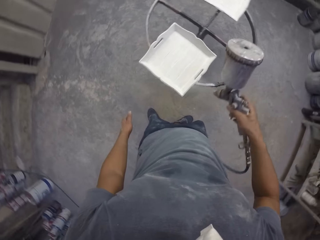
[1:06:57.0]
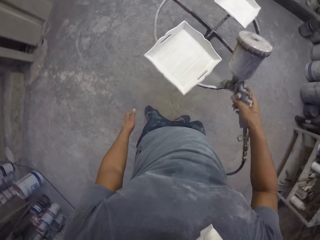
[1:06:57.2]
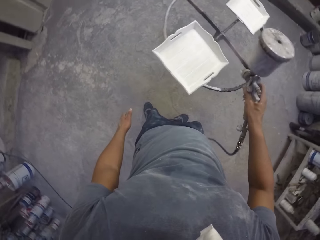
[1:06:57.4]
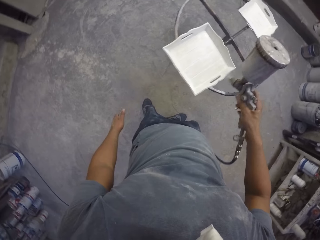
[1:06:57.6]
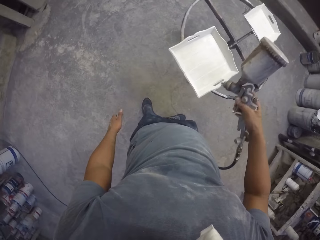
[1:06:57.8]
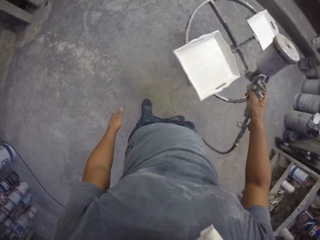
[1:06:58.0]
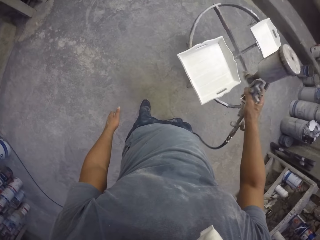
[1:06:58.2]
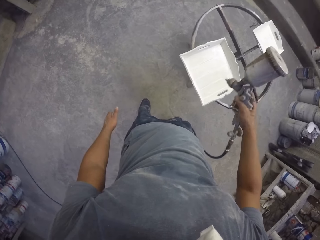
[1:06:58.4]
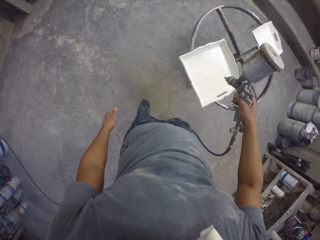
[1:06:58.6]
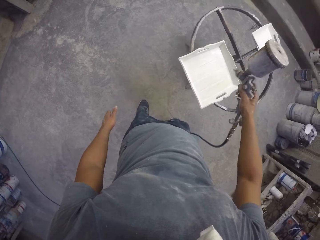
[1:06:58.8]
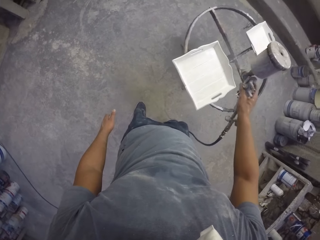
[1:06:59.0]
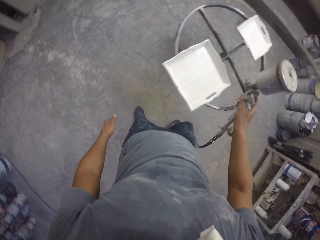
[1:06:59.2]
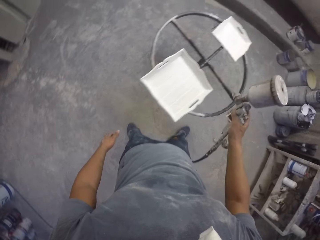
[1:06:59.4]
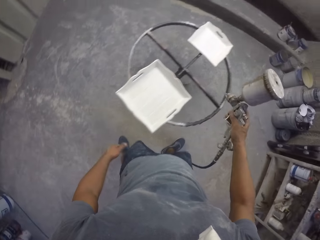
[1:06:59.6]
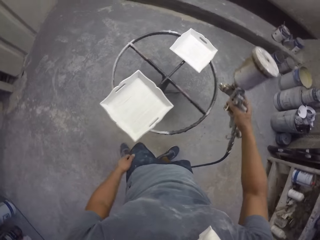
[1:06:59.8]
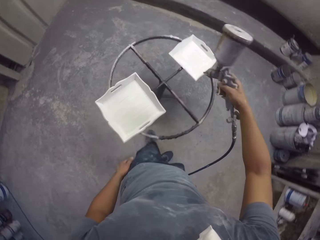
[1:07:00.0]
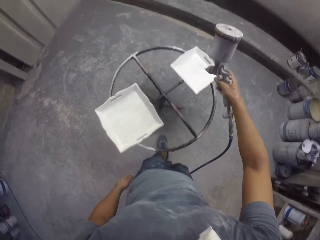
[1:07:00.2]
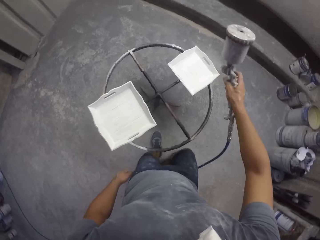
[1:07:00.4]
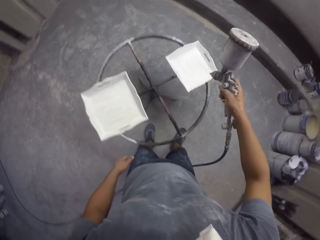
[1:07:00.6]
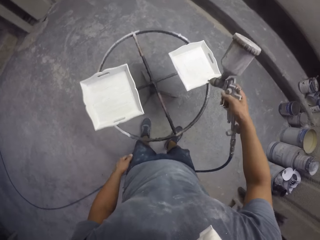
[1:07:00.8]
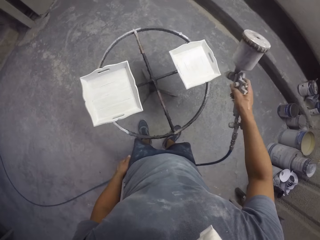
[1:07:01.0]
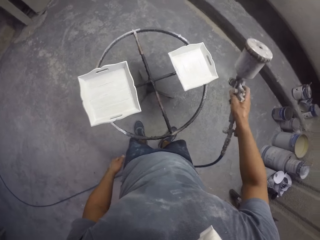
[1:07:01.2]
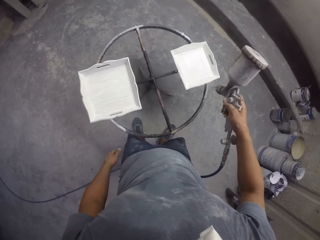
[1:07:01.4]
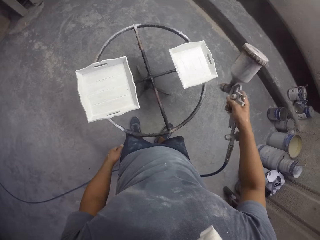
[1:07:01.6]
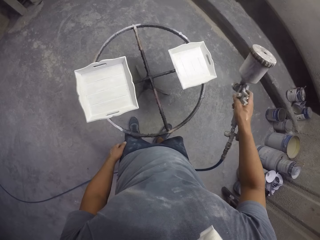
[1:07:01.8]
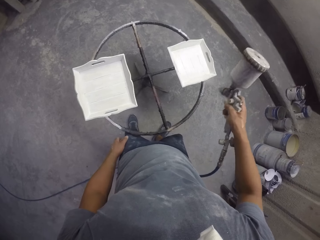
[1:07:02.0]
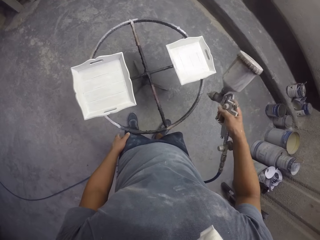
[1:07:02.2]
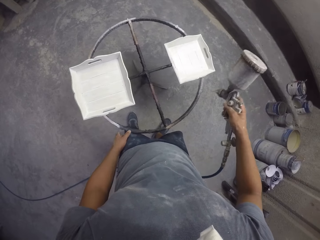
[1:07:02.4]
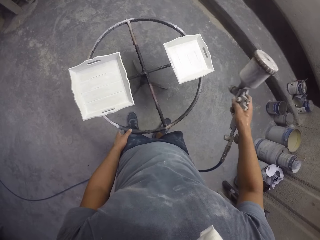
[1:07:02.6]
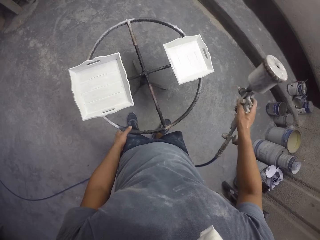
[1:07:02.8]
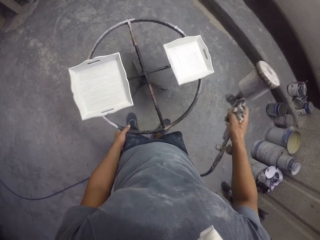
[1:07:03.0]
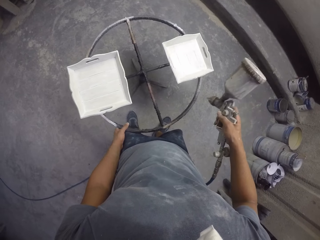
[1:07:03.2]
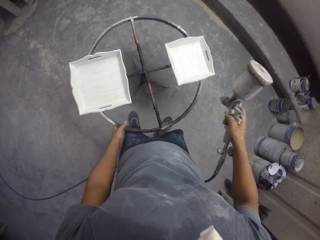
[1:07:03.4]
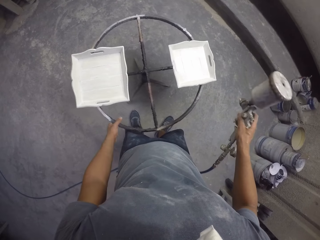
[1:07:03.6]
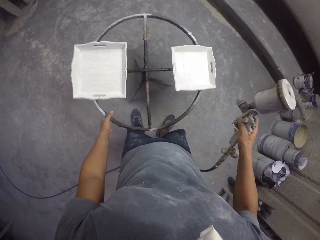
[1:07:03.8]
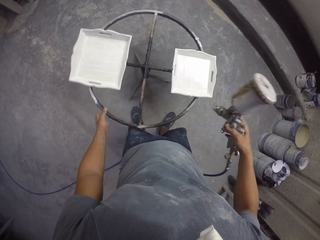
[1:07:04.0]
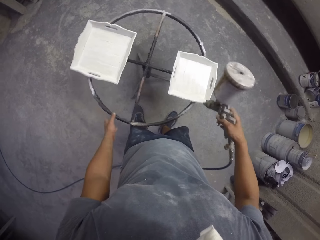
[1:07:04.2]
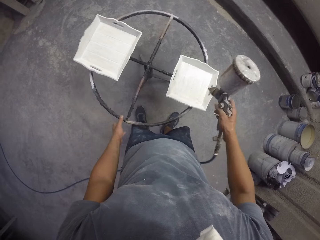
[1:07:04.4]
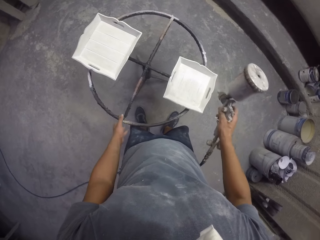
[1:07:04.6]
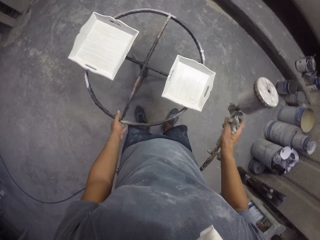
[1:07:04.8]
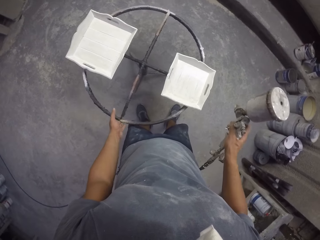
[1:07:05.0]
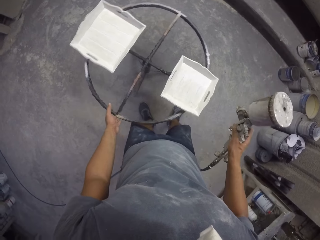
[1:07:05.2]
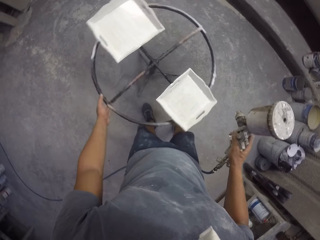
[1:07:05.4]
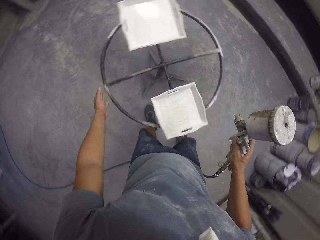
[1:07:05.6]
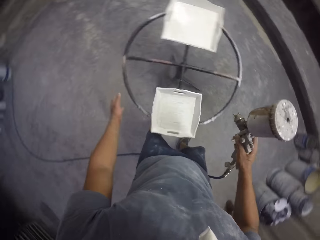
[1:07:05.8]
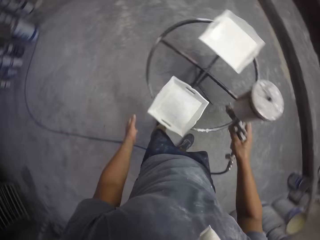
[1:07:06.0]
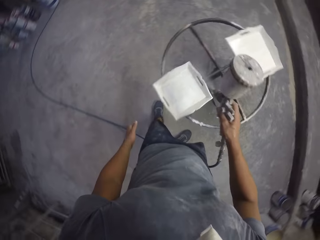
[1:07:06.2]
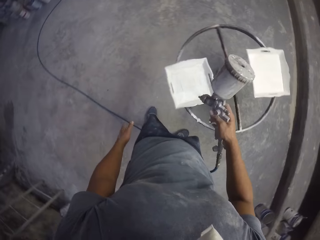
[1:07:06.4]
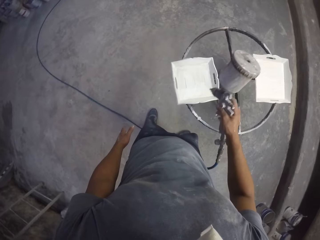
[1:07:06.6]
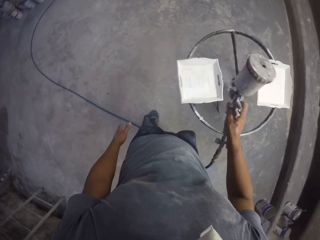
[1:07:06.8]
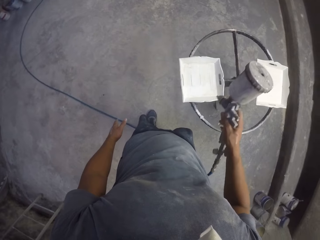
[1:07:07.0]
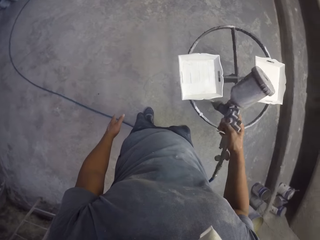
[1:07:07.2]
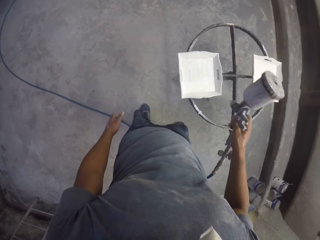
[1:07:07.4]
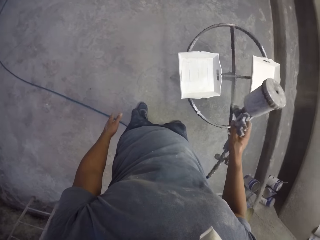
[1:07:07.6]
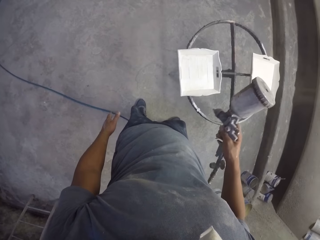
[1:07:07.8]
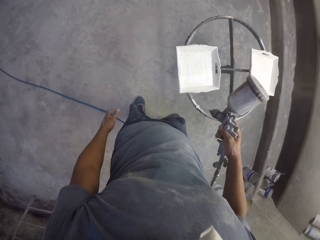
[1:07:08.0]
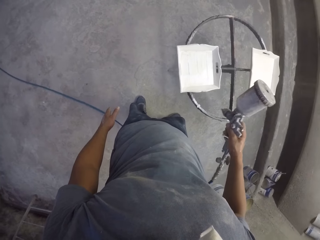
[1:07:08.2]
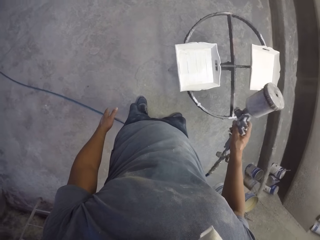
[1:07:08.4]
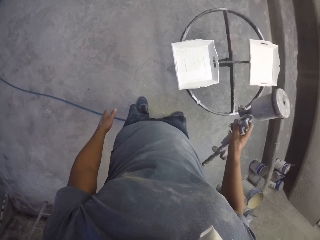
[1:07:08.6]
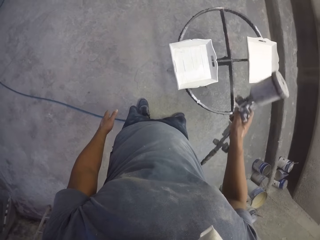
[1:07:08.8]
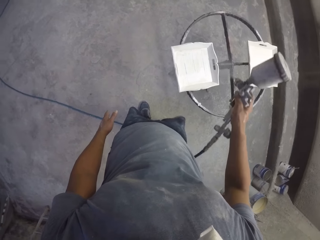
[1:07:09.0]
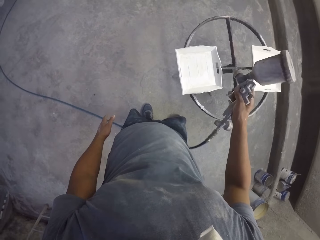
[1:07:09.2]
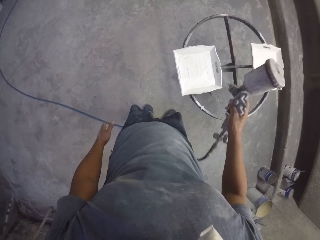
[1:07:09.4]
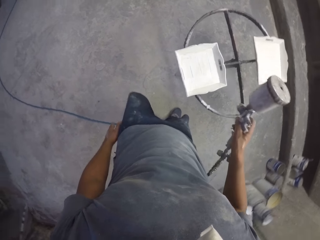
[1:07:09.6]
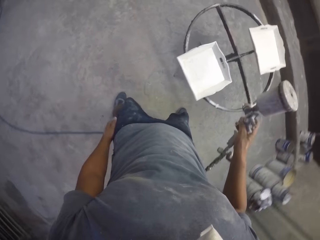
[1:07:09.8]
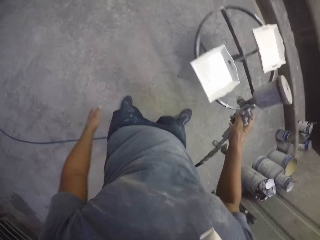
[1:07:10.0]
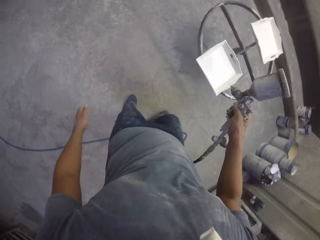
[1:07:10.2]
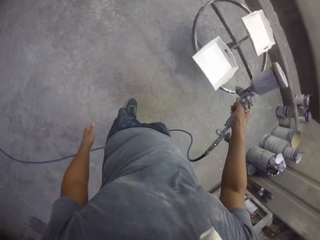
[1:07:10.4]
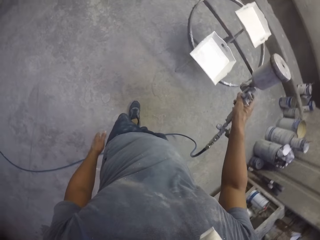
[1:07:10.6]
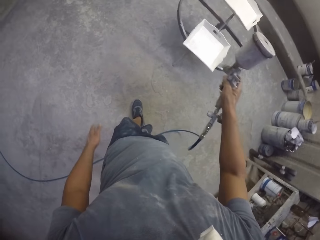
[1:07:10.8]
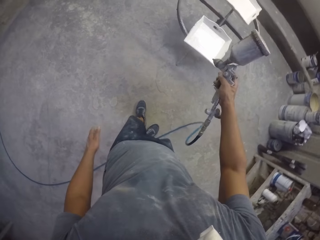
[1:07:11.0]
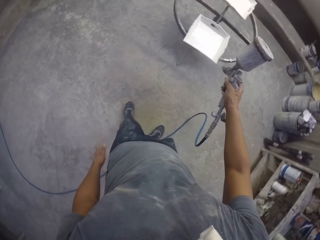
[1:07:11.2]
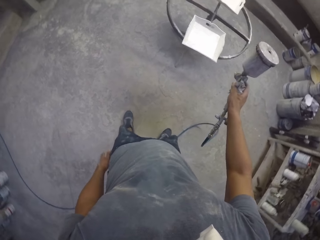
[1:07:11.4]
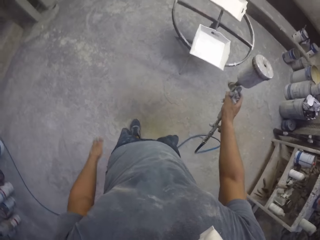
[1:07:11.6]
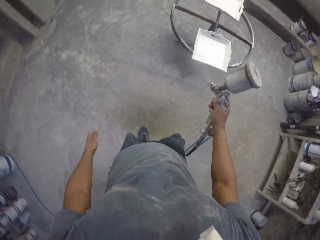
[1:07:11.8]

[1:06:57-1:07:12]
The camera wearer sprays a tray with a spray paint gun. They rotate a stand with the left hand. They rotate the stand with the left hand again. They spray the tray with the spray gun. They spray the tray with the spray paint gun.

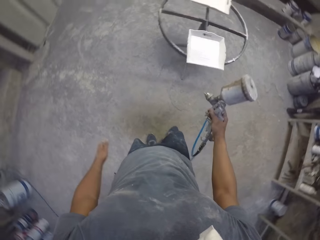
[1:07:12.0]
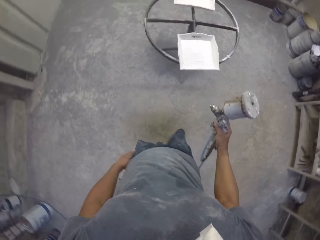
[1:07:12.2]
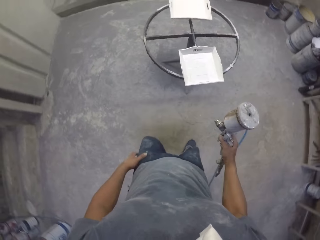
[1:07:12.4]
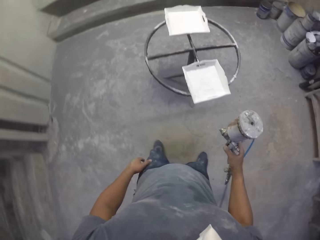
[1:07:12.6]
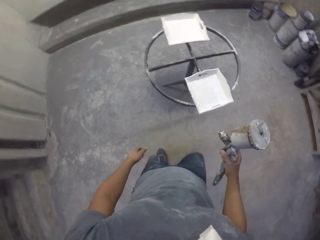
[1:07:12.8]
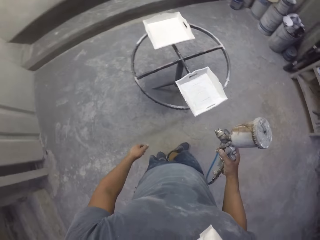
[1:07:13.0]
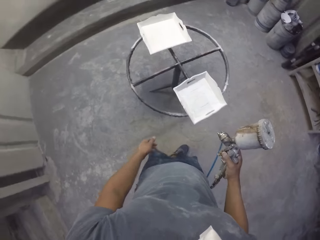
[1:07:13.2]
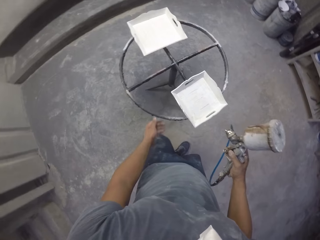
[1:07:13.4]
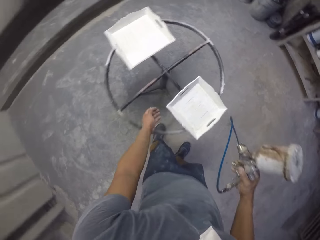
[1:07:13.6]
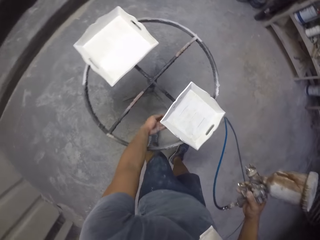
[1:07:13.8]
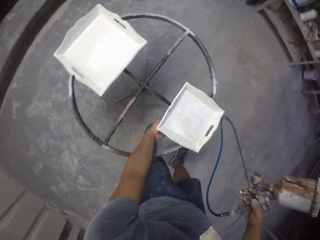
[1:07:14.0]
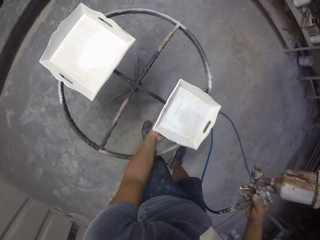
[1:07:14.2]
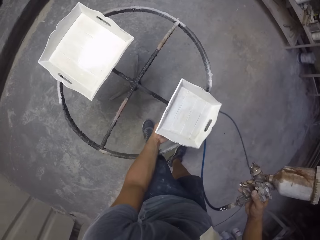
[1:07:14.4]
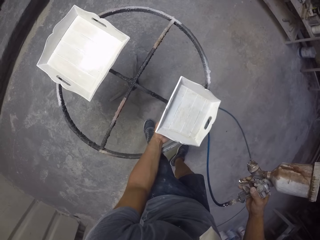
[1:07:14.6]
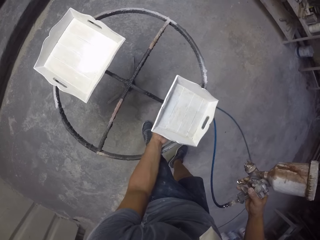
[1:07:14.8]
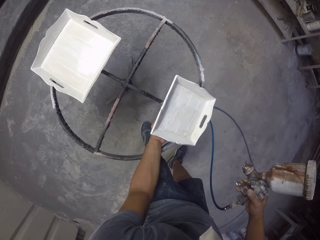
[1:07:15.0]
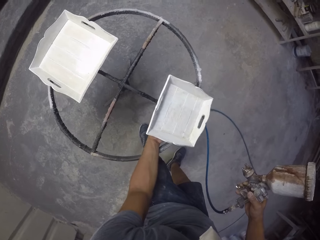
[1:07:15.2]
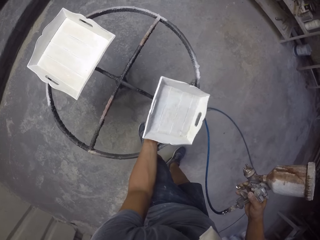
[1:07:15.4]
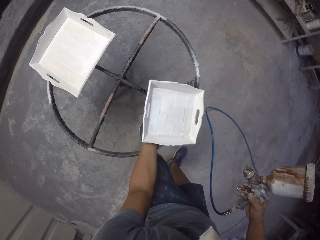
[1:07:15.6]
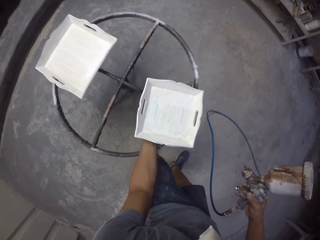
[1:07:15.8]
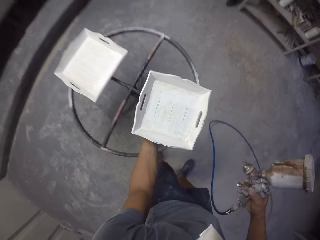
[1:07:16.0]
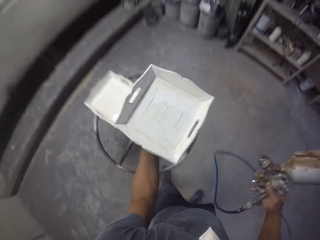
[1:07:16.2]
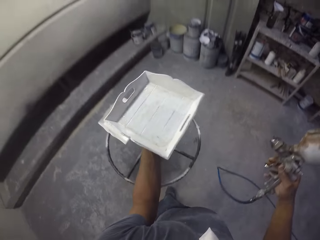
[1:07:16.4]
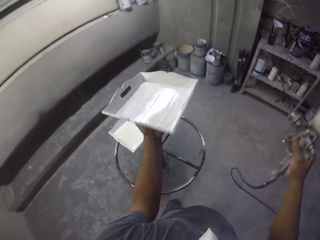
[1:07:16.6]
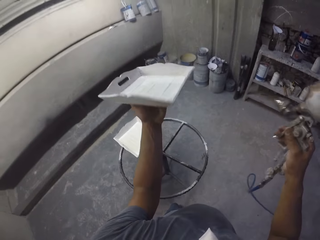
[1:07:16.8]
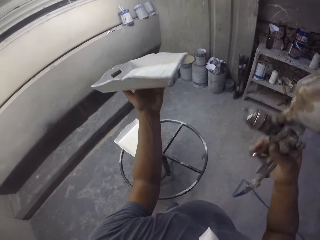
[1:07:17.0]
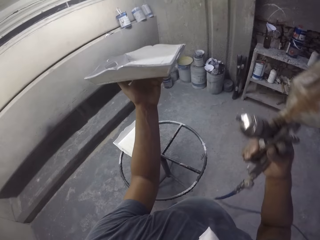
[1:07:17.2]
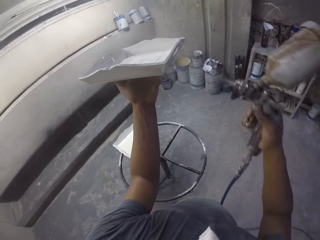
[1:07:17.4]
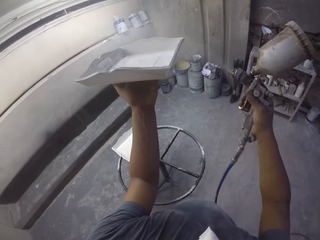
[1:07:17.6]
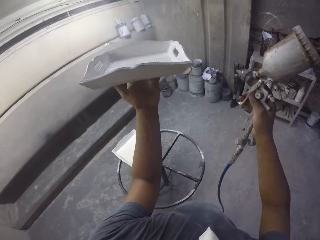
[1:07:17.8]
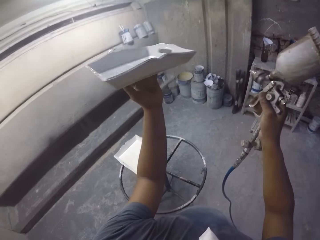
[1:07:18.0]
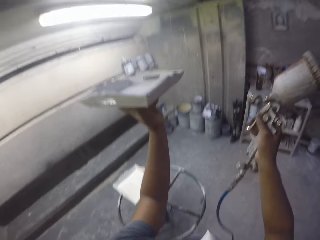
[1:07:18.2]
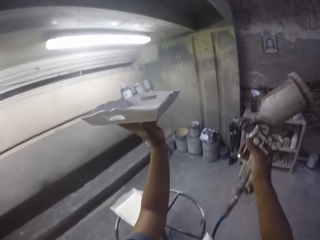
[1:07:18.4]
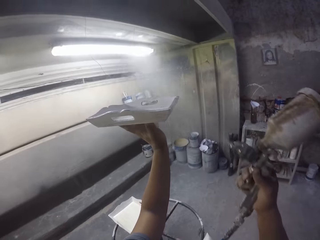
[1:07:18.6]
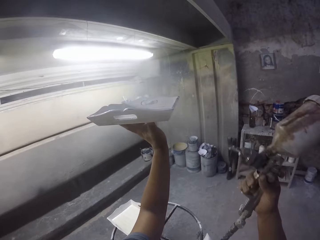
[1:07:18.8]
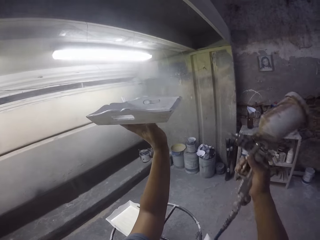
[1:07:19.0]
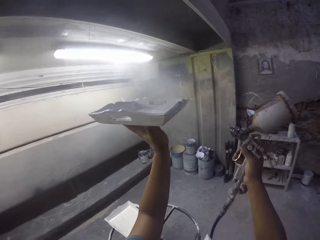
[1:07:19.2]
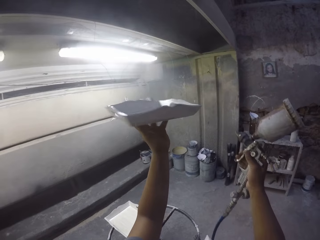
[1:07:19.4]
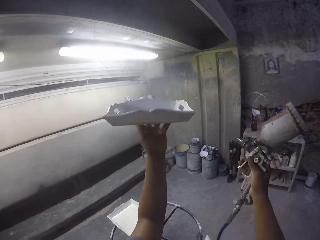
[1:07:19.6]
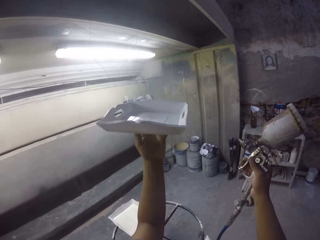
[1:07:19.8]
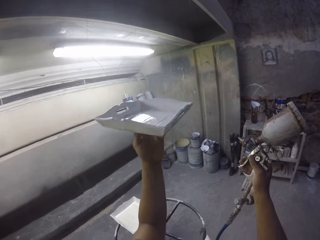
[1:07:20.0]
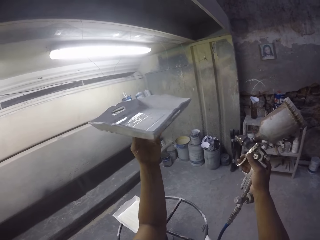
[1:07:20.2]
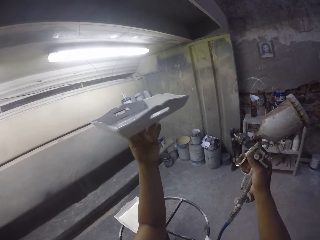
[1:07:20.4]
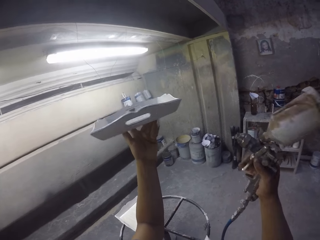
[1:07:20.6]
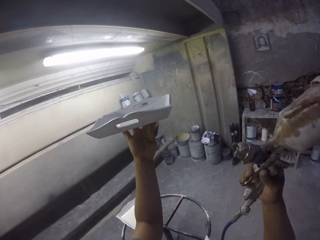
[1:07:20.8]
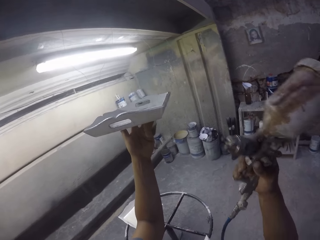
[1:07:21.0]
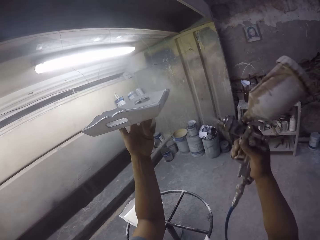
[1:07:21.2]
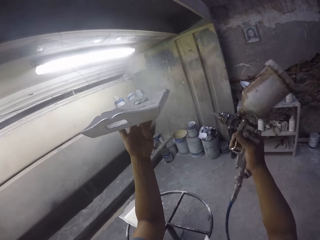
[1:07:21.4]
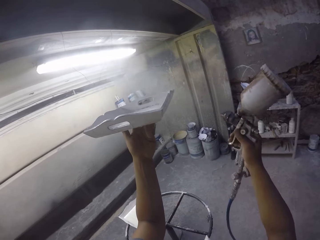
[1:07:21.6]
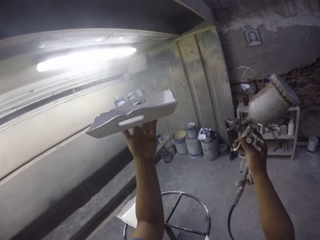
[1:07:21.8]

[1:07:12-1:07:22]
The camera wearer turns. They pick up a tray on a stand with the left hand. They spray the tray with a spray gun.
